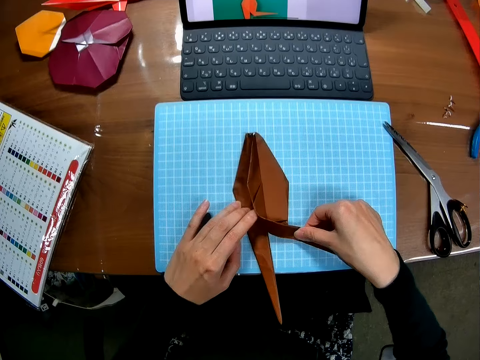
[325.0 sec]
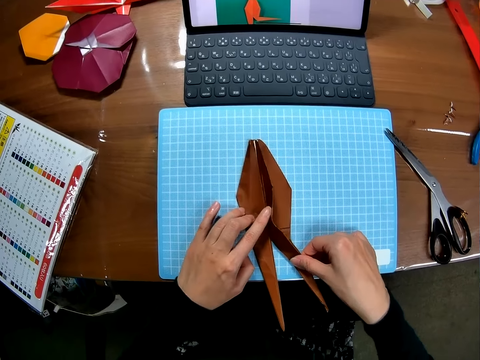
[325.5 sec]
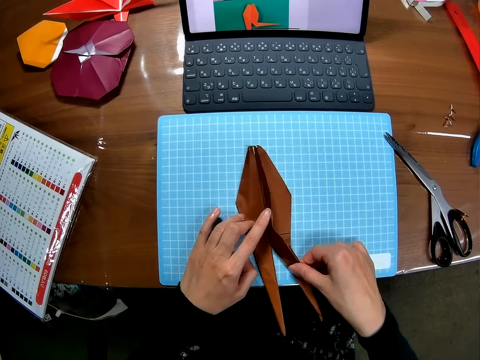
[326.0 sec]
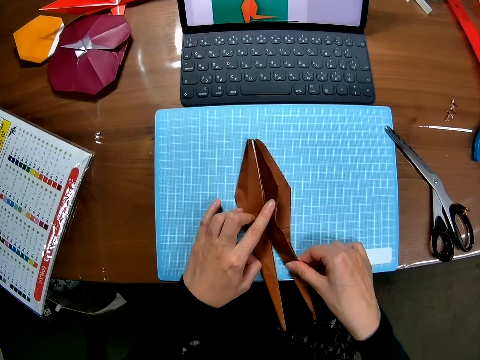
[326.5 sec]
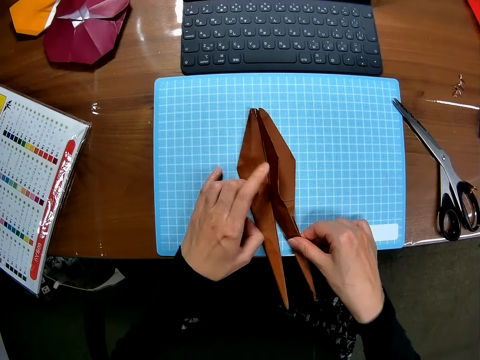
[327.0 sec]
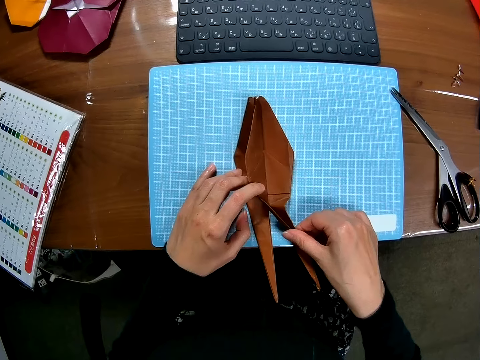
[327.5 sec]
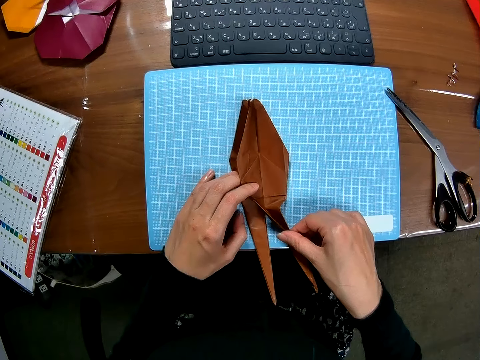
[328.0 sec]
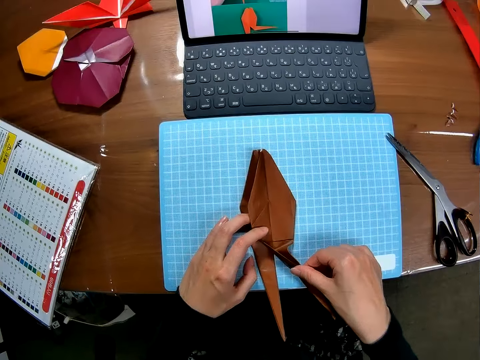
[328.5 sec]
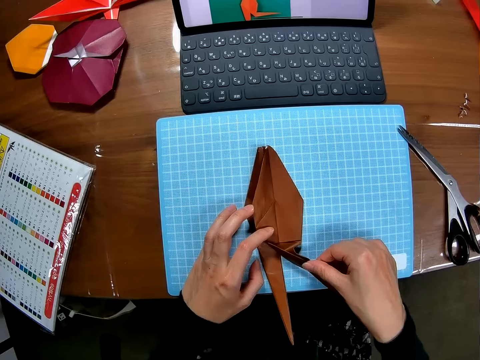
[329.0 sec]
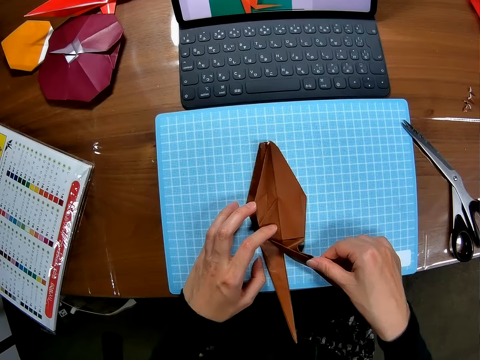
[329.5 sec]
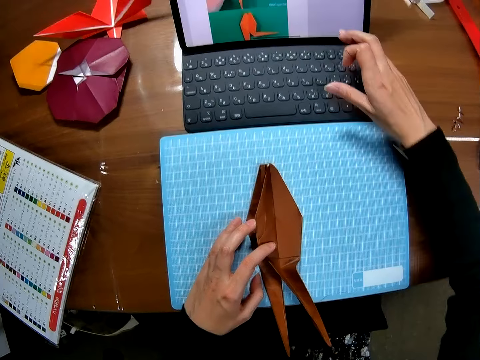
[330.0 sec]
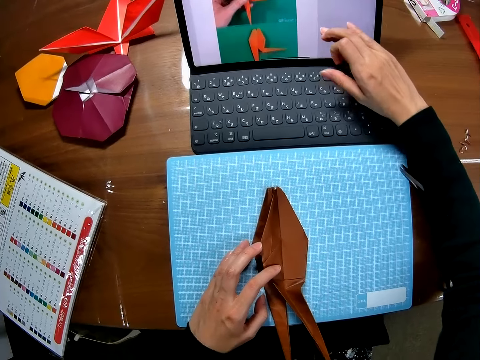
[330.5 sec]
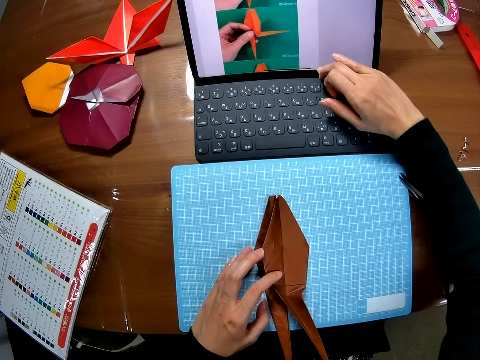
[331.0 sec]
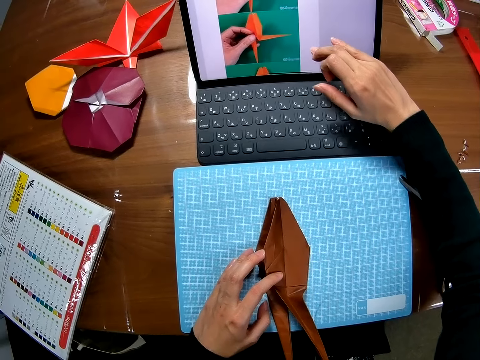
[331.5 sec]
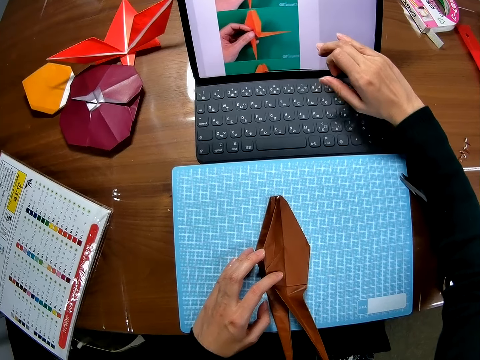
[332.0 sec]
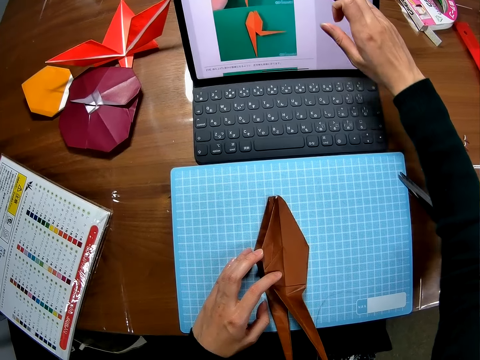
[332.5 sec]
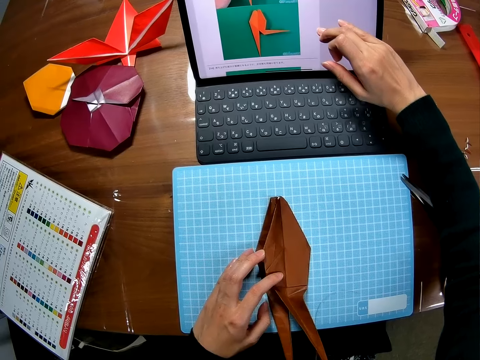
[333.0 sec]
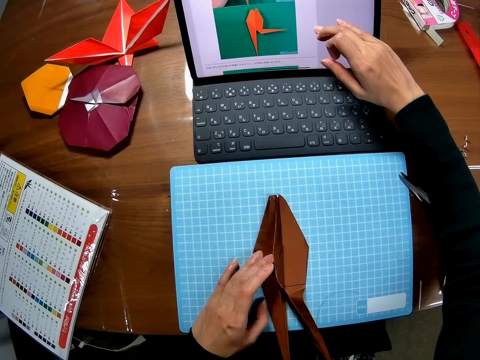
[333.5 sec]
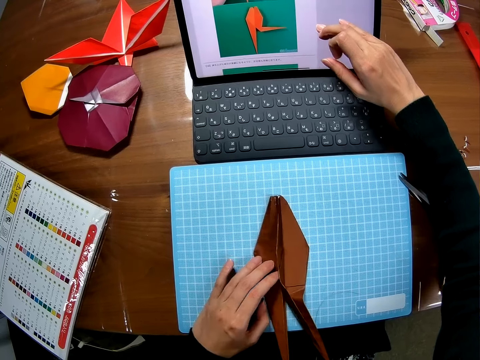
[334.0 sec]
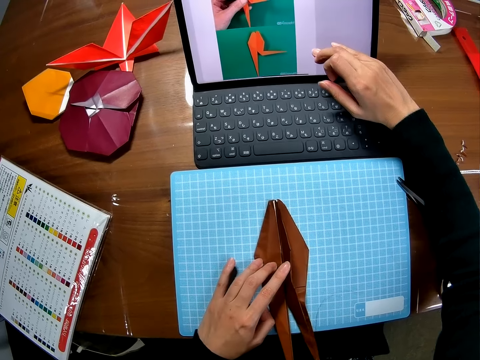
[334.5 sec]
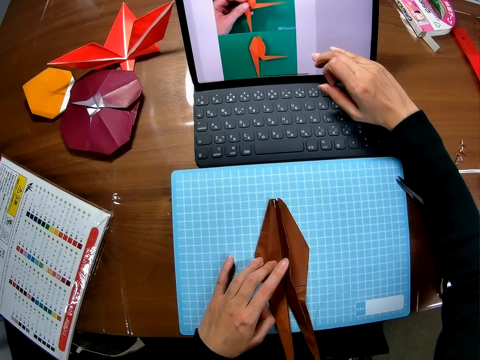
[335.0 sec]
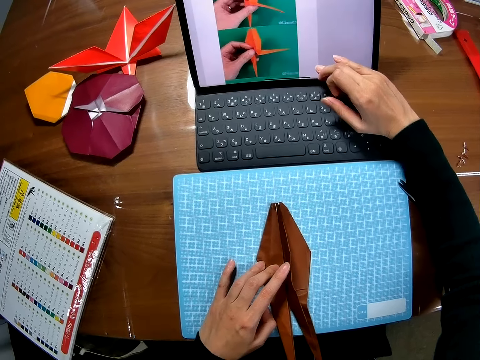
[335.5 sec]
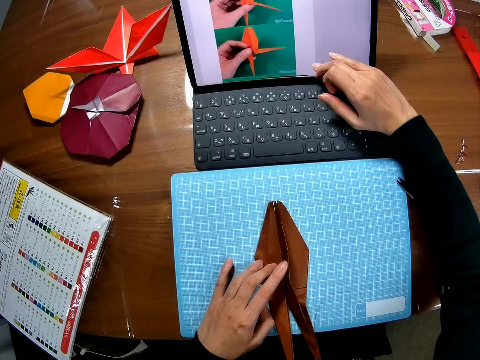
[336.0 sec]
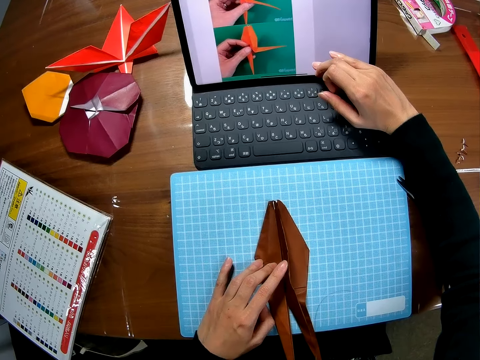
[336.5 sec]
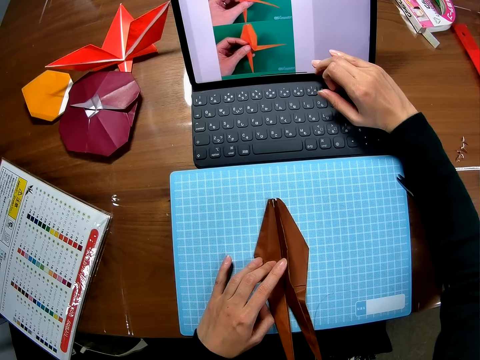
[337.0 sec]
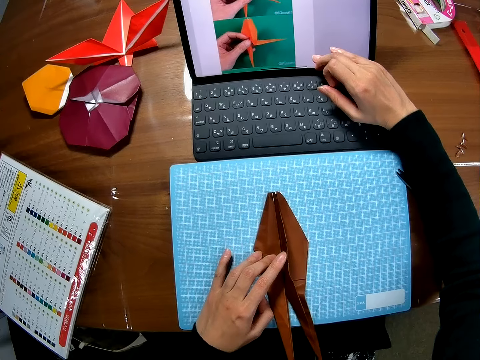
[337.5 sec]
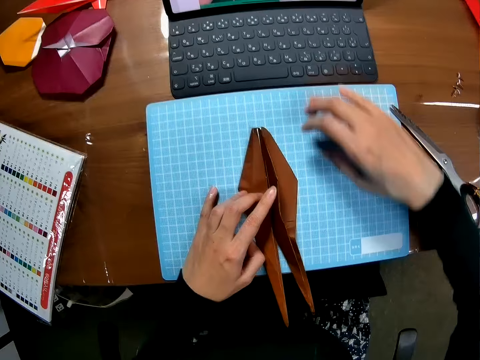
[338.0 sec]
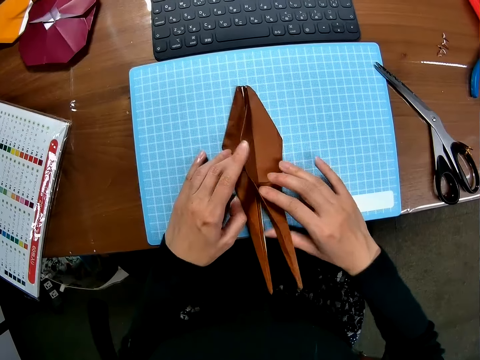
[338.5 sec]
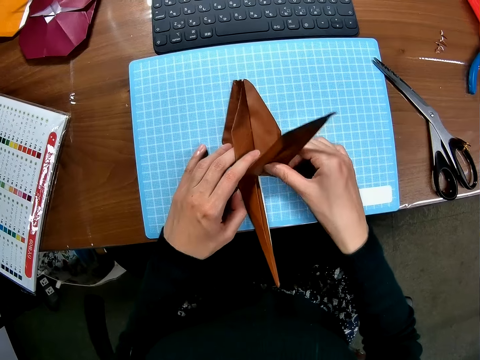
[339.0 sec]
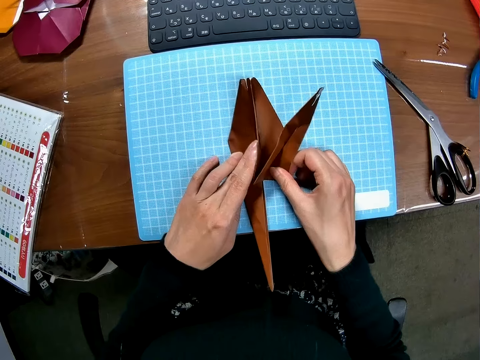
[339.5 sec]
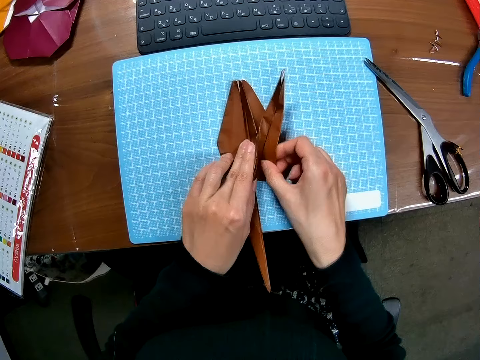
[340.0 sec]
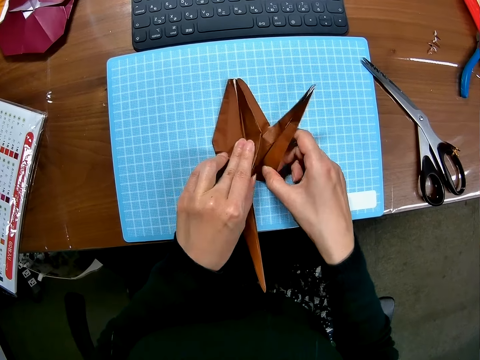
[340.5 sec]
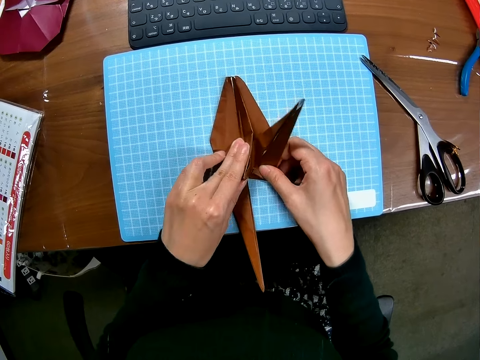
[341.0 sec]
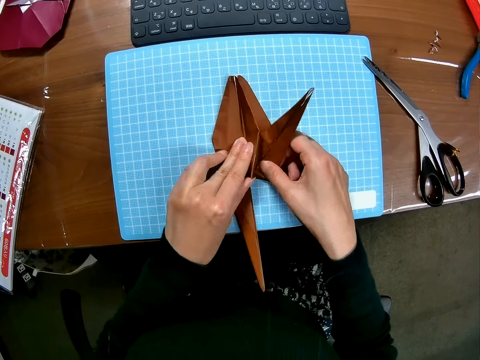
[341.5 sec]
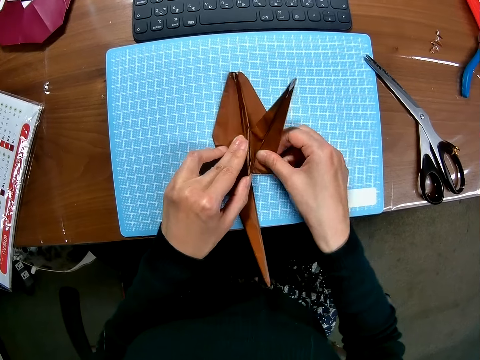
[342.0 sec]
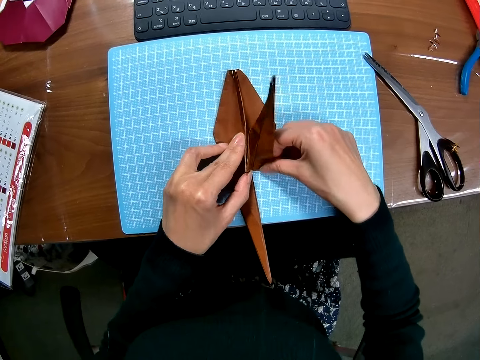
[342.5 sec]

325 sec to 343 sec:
The camera wearer looks at the paper. She operates the laptop with her finger on the screen. She scrolls the machine. She folds the piece of paper on the cutting sheet with both hands.

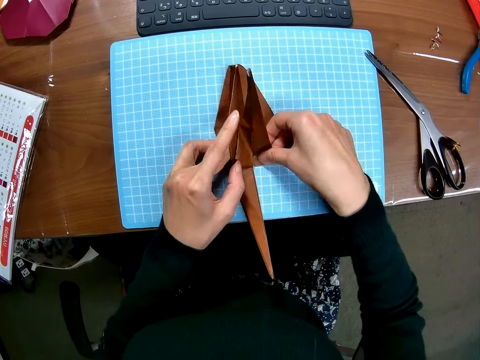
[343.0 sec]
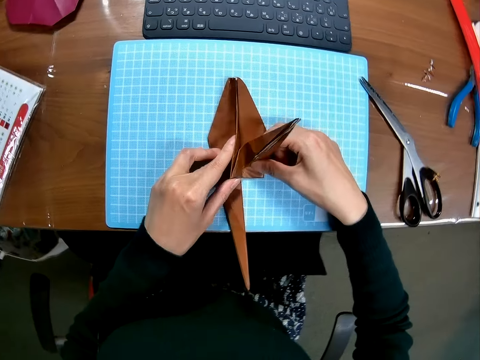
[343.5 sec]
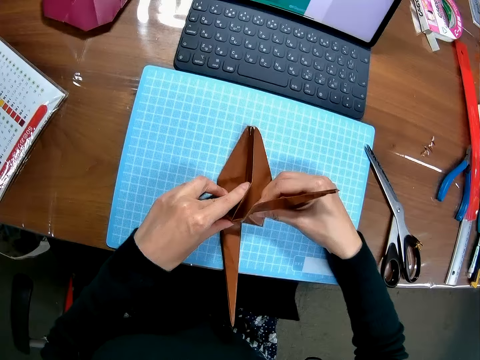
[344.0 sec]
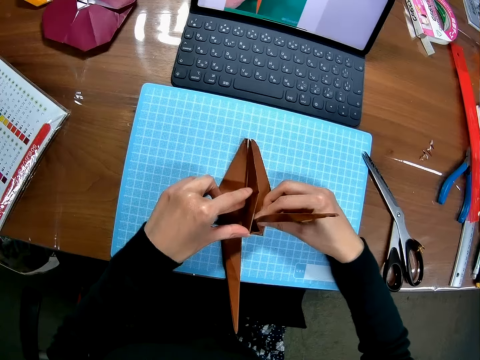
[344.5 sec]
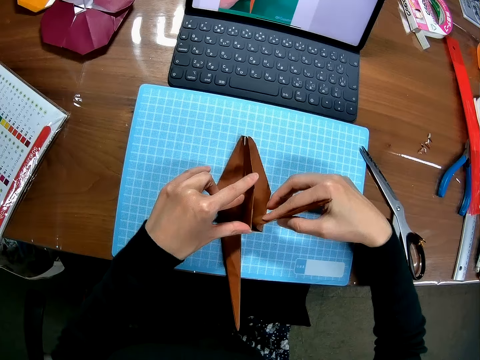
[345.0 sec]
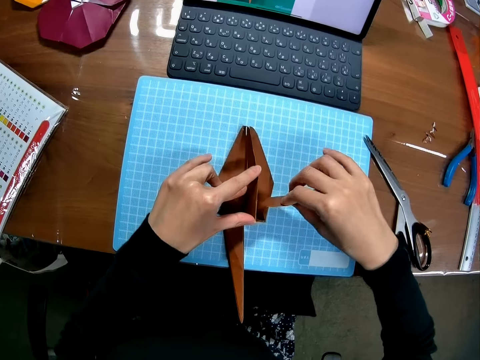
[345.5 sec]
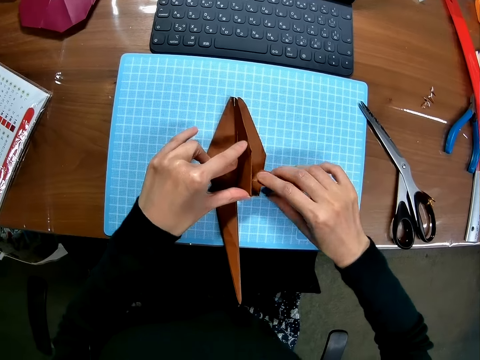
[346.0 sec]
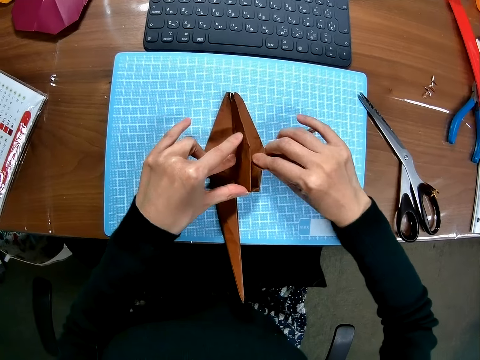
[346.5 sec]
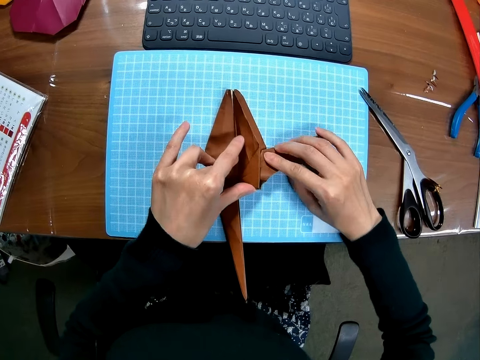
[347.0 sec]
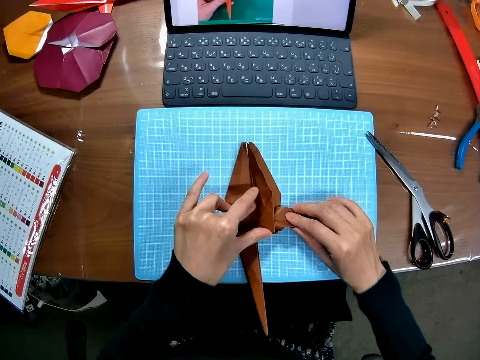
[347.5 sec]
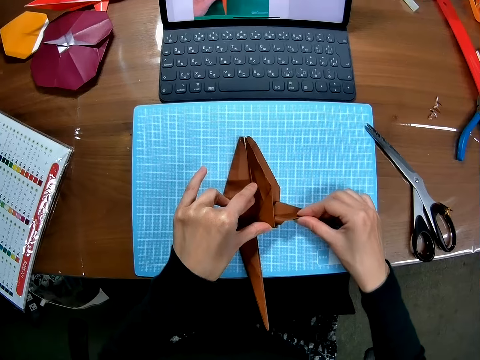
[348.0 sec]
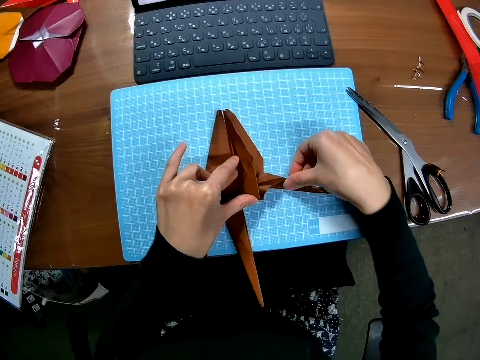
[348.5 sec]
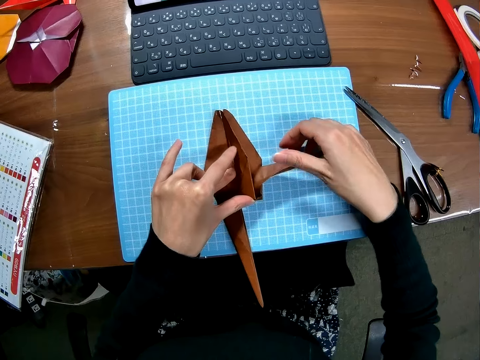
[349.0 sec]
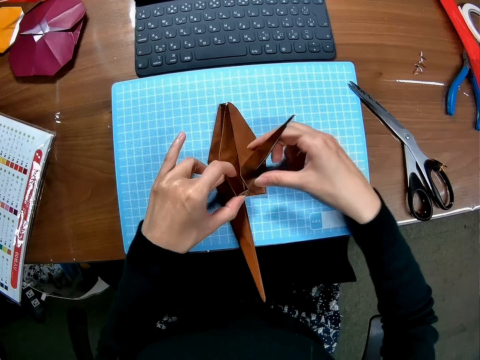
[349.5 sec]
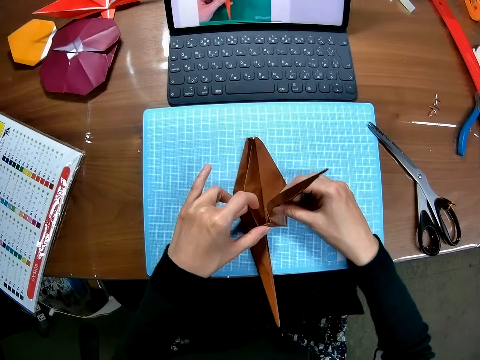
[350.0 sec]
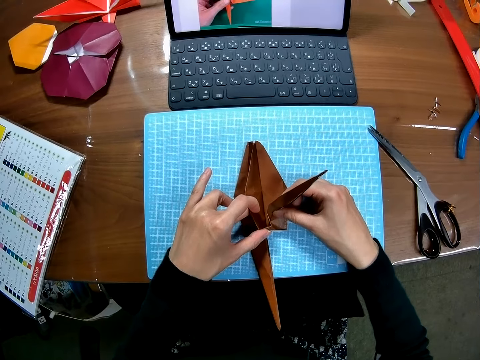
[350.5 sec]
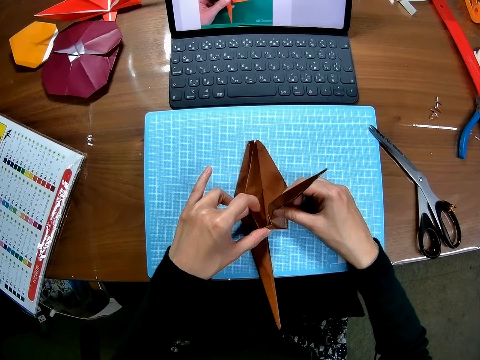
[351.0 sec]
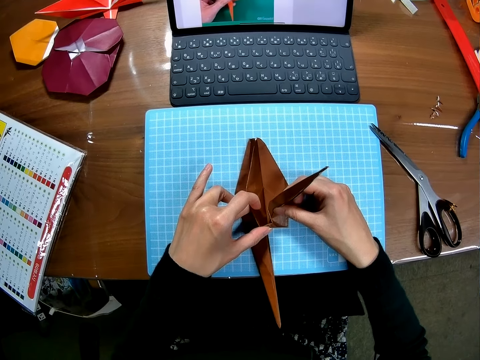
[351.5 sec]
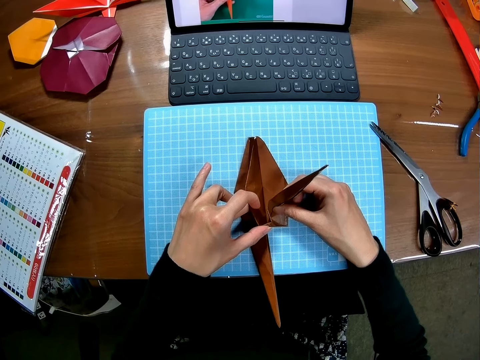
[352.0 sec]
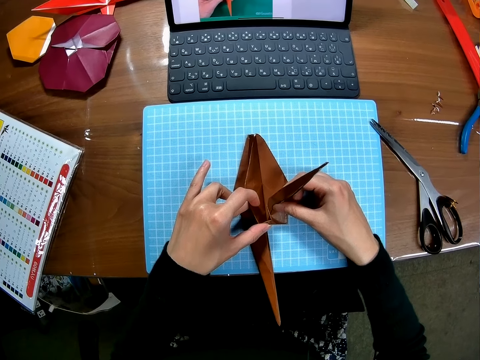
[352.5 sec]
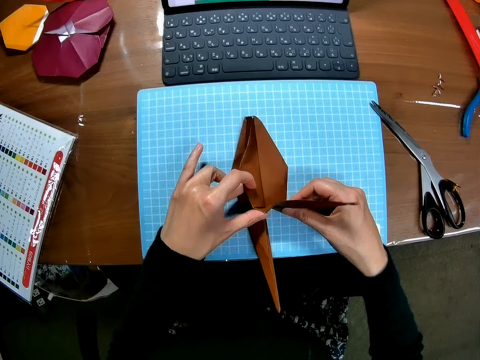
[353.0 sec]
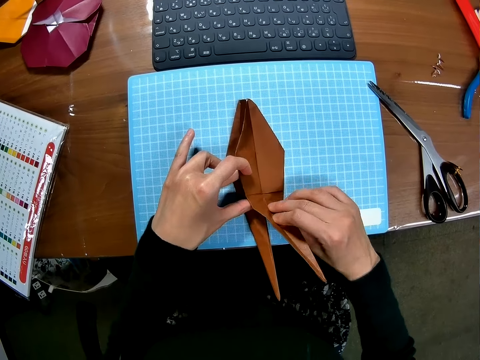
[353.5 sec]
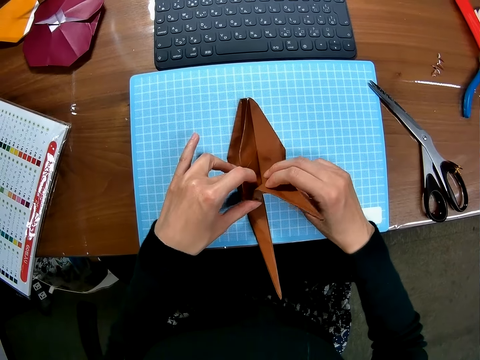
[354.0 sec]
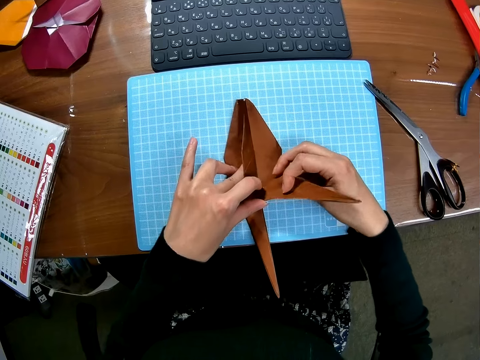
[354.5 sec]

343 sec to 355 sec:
The camera wearer looks at the paper.
